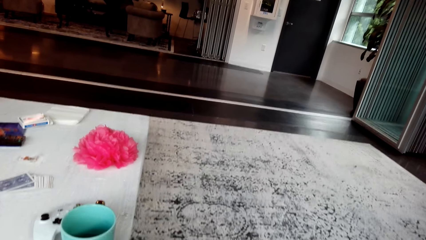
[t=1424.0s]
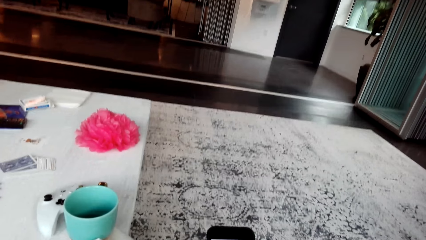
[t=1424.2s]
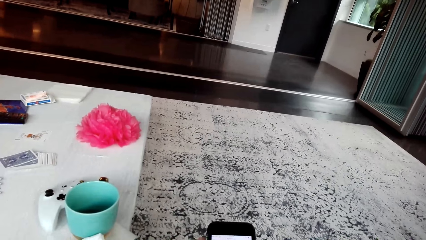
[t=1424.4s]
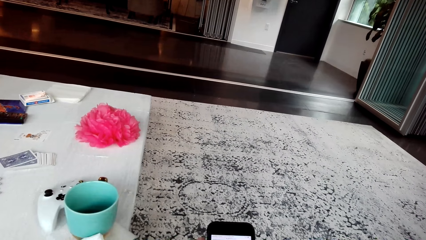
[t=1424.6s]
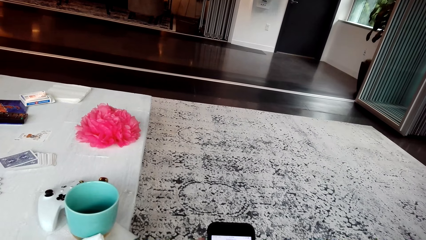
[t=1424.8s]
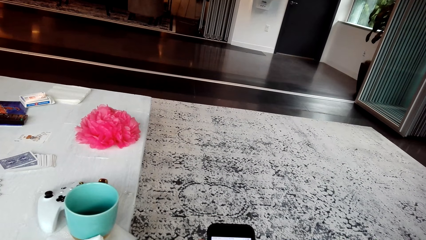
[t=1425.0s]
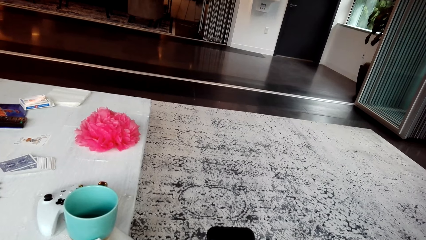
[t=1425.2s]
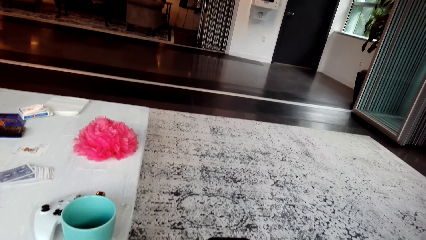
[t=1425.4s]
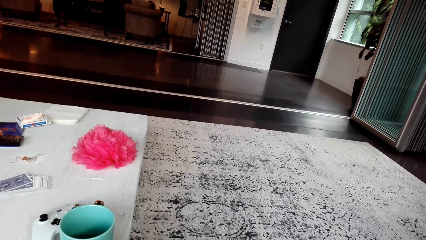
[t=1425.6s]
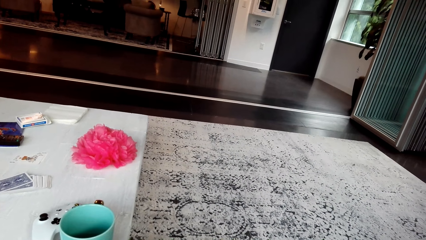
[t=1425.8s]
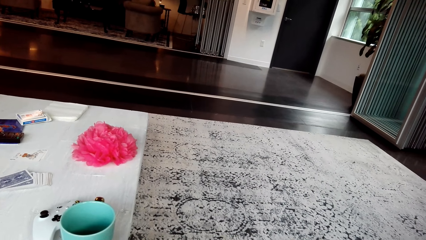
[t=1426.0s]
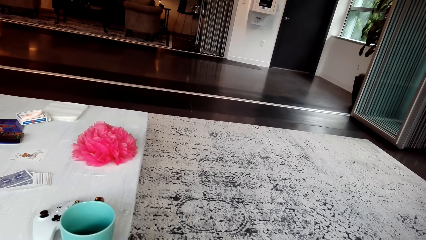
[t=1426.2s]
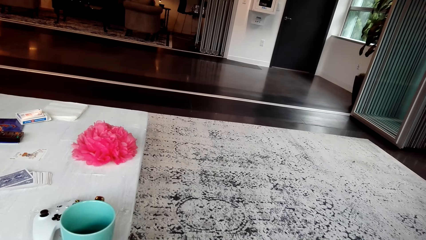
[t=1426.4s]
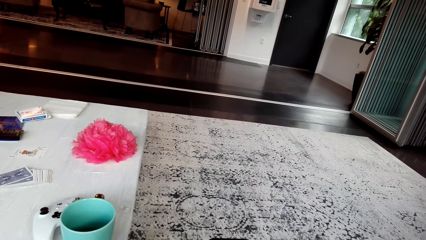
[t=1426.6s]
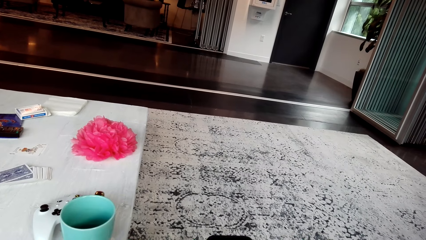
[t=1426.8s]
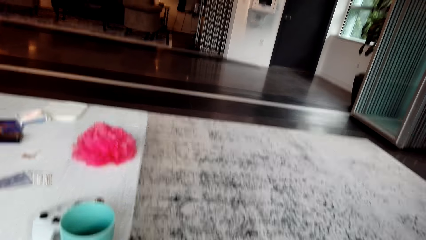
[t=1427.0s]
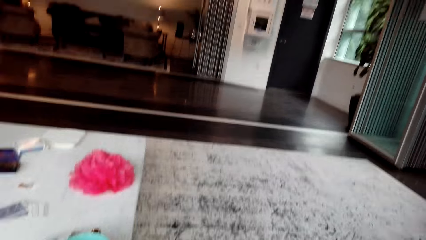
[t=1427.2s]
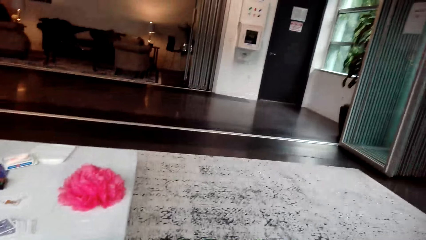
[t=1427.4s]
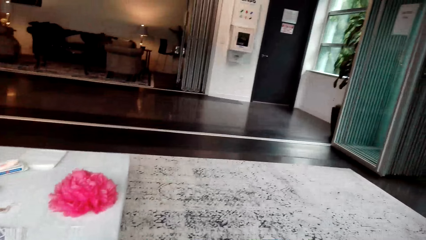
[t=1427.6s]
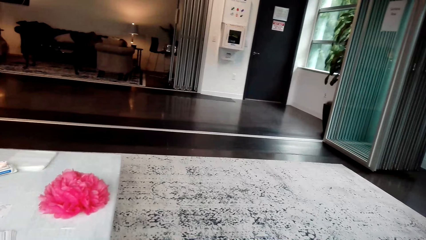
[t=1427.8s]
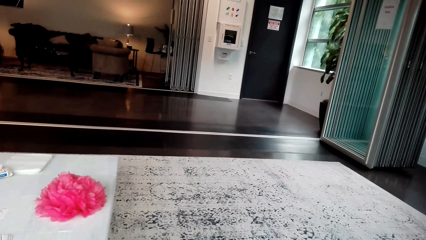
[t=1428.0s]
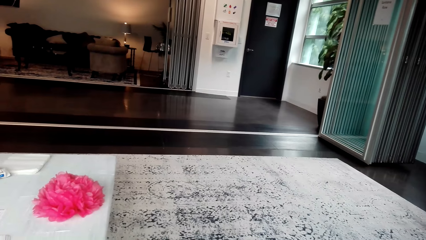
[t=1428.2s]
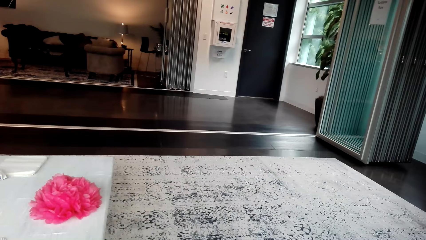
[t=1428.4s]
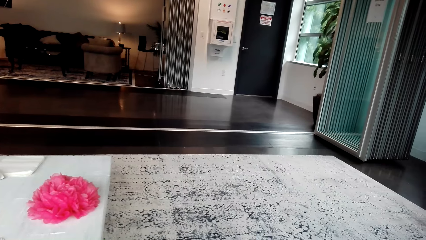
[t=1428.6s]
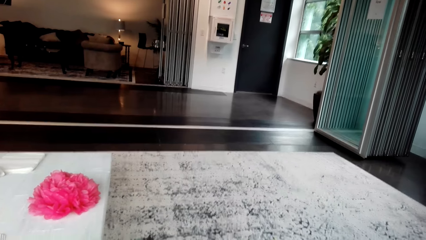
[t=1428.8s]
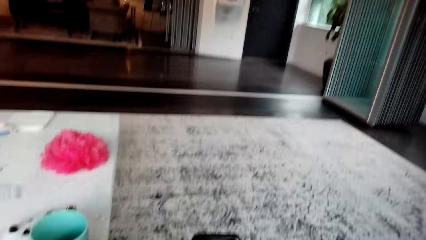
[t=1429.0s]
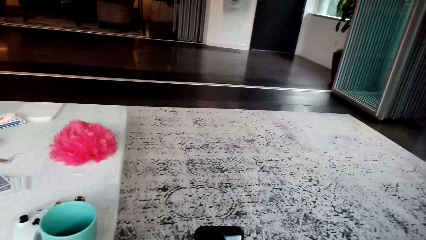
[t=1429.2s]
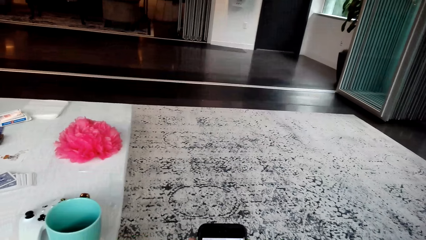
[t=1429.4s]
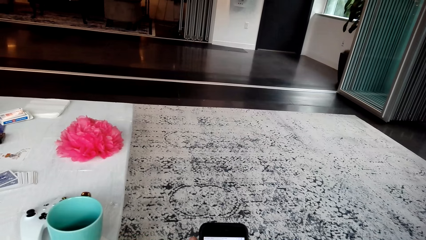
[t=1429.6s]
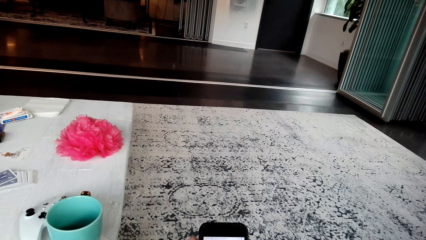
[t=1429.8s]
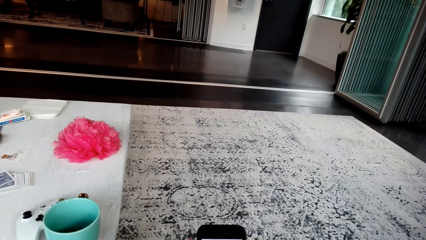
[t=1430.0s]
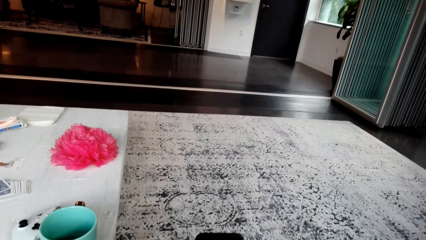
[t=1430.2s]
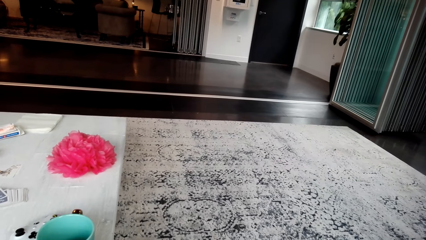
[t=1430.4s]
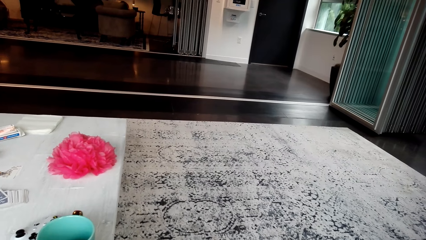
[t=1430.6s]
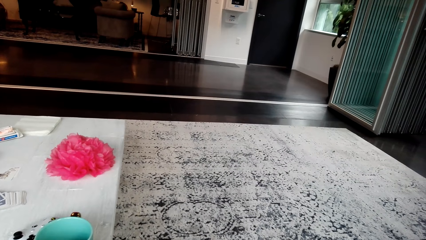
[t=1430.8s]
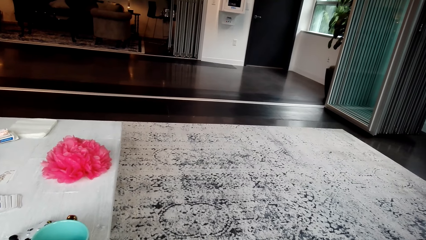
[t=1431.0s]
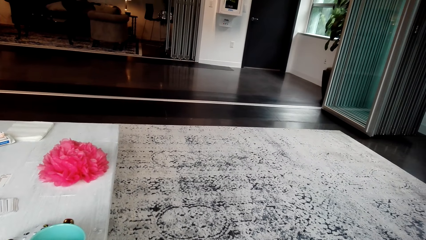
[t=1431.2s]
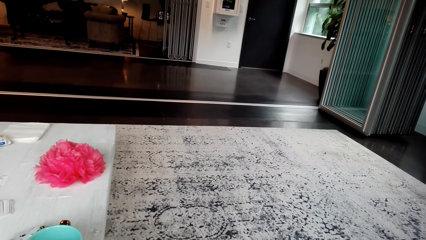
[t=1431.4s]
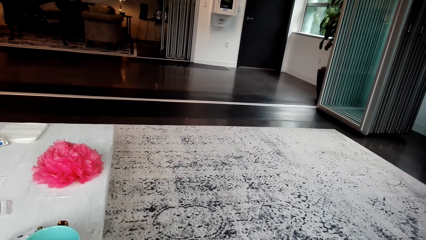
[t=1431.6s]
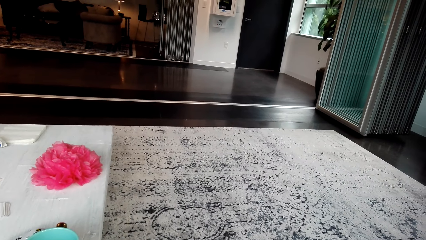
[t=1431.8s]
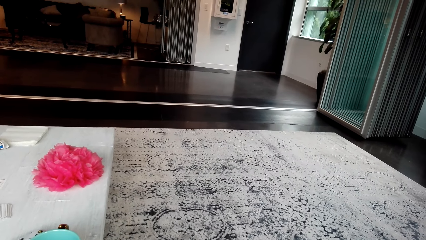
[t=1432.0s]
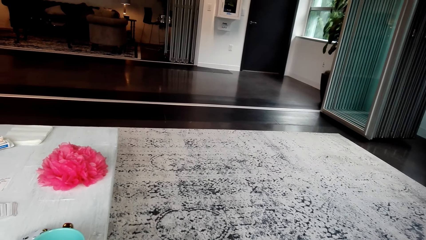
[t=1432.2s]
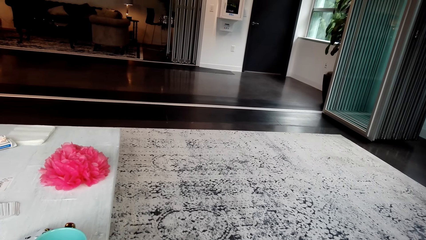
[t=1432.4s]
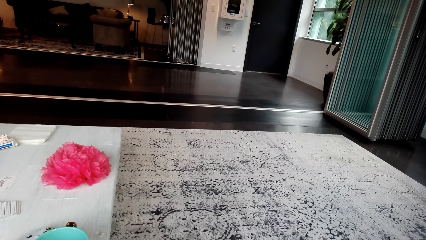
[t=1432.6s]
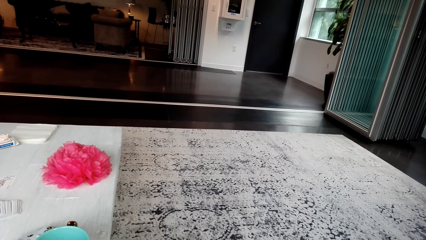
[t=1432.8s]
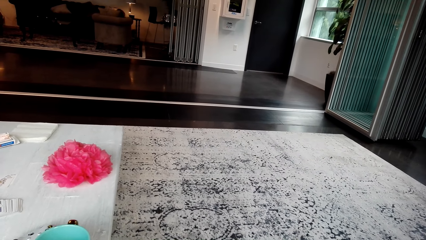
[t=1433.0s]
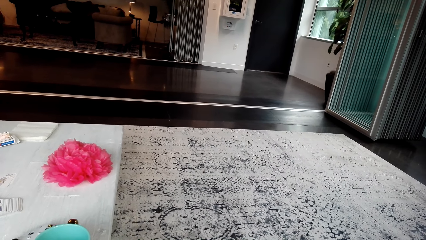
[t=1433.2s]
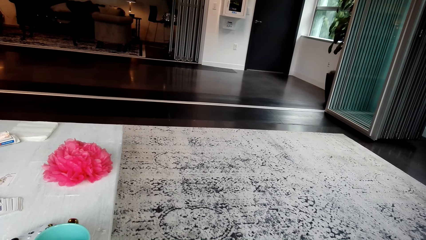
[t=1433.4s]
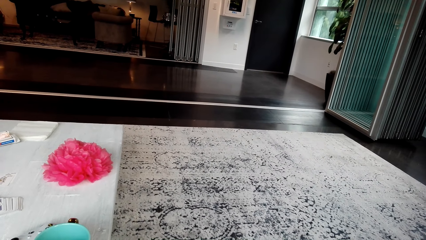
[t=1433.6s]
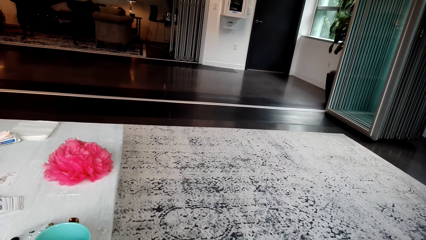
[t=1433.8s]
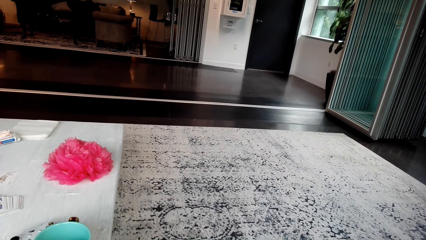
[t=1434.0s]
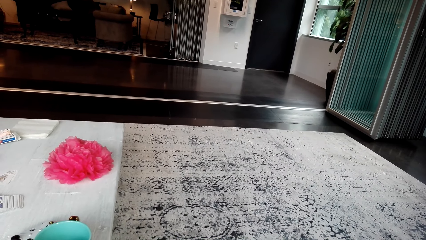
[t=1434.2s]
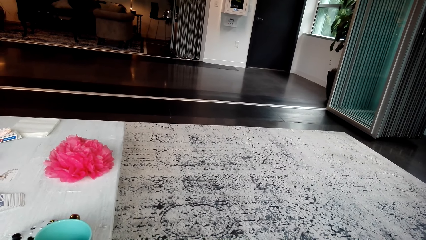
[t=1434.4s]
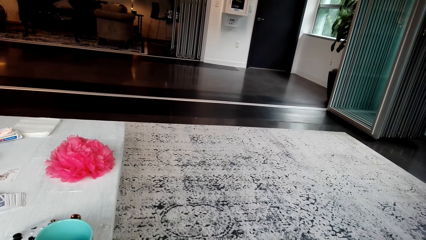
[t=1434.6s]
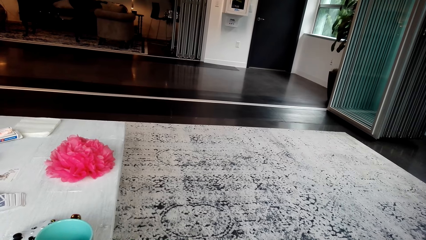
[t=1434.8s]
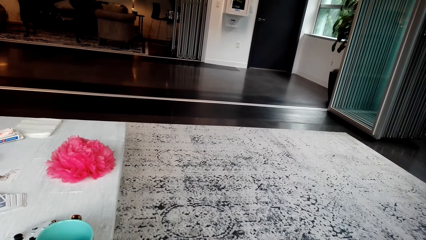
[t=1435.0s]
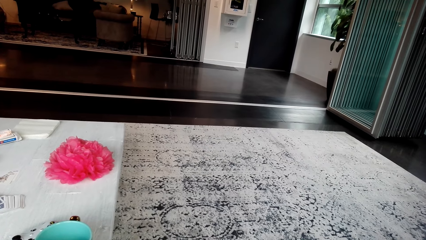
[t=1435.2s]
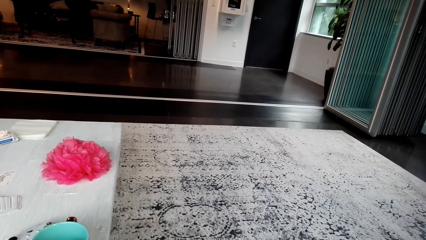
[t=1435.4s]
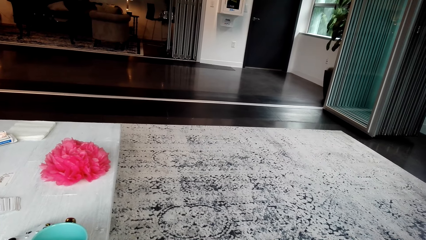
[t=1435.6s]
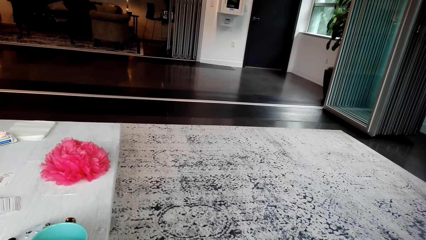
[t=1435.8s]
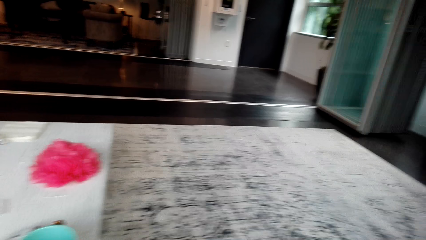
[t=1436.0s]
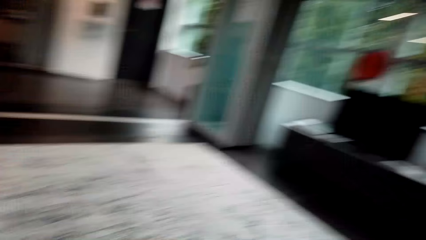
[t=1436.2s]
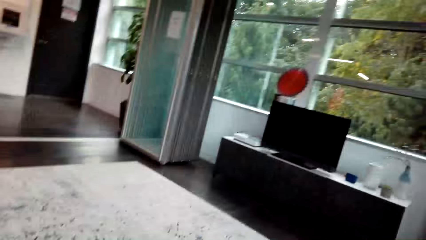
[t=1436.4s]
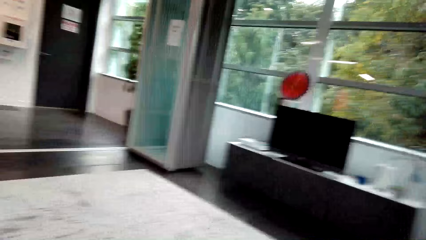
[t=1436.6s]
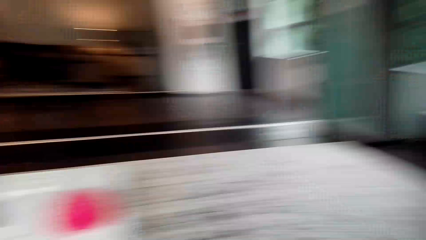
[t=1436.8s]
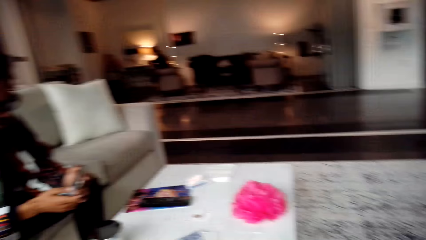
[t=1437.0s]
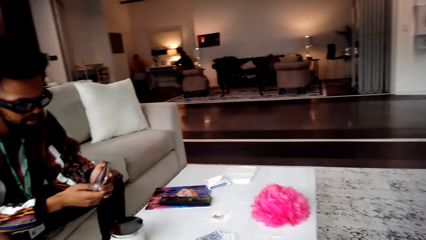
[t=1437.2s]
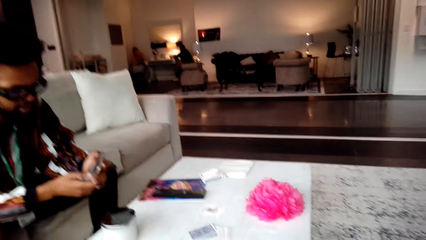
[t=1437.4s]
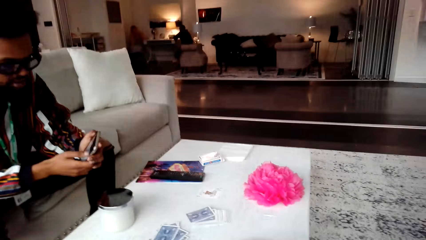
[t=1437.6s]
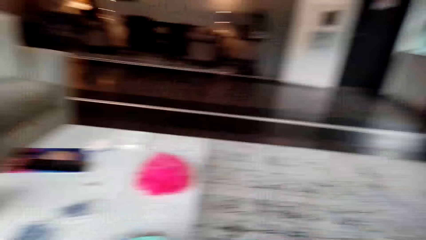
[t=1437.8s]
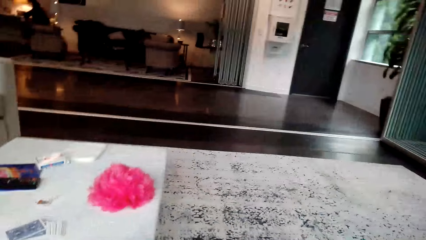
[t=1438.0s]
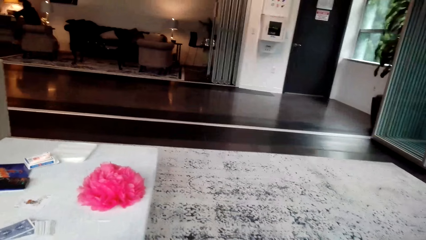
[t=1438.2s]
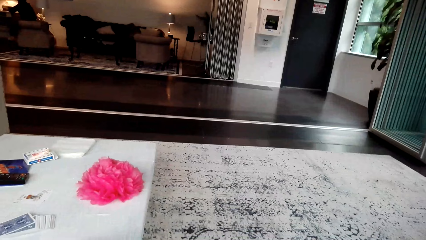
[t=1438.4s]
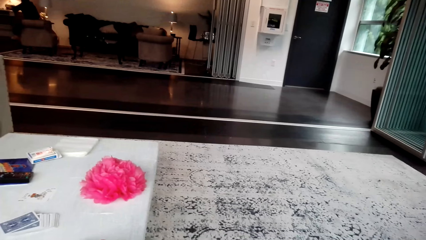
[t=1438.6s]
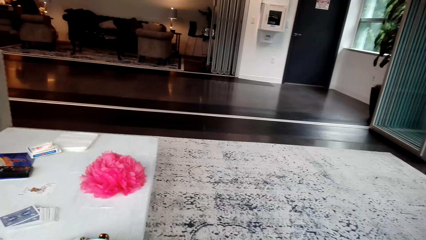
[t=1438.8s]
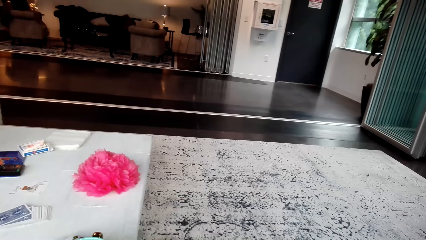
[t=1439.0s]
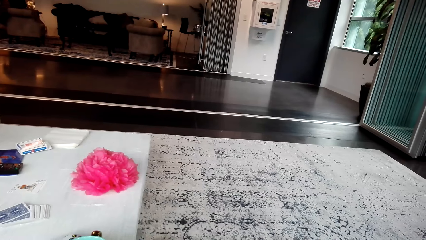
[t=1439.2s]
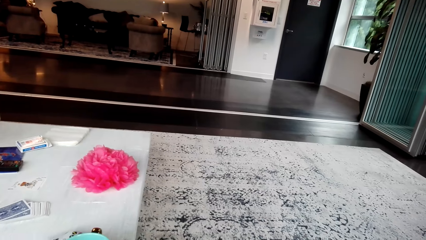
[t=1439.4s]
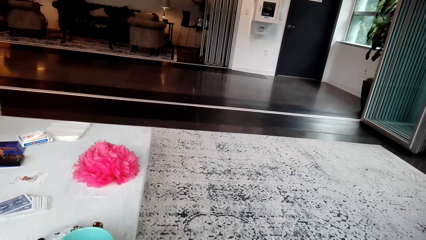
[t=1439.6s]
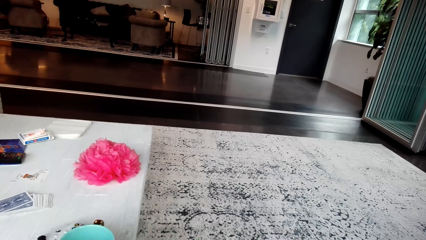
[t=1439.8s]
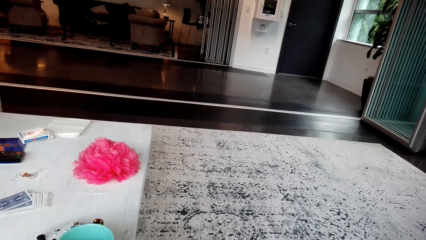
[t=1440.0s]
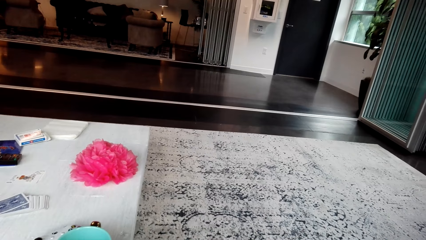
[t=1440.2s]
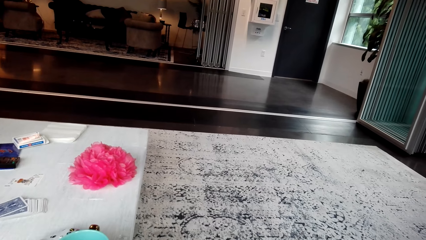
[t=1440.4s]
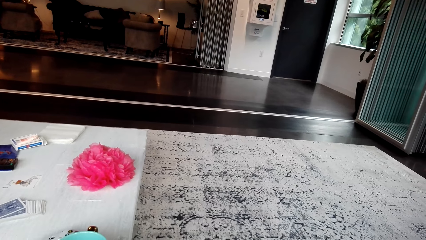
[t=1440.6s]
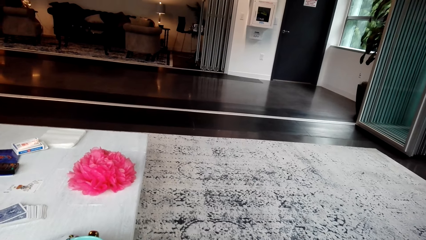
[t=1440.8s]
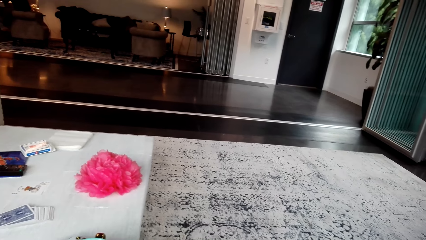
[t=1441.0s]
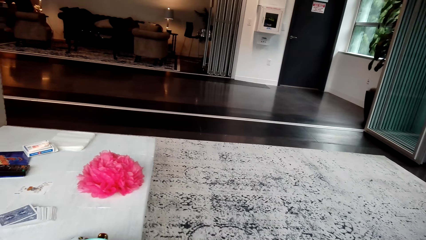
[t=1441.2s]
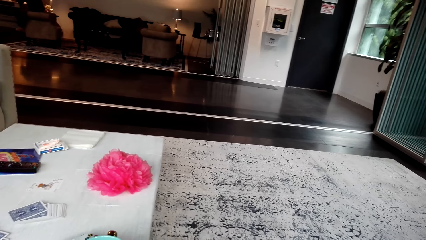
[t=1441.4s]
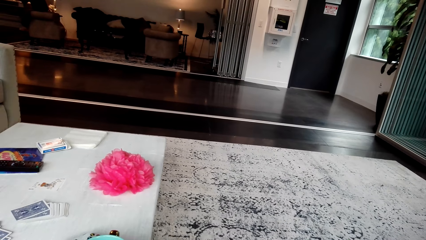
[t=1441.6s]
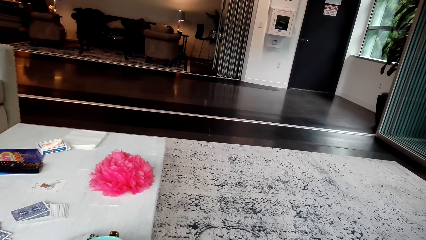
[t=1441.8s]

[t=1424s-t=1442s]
The camera wearer stares at the phone. They look around. They interact with a person. They stare at the person. The person operates the phone. The camera wearer looks around.
